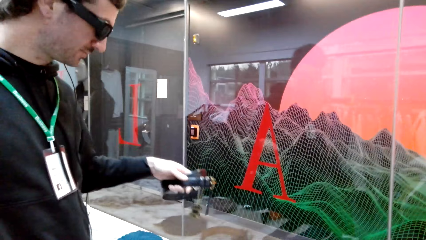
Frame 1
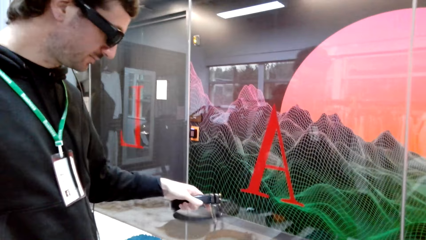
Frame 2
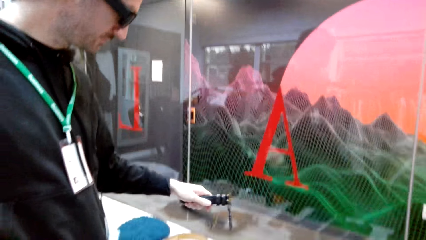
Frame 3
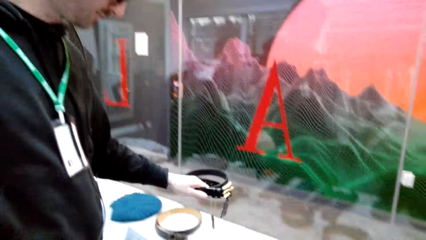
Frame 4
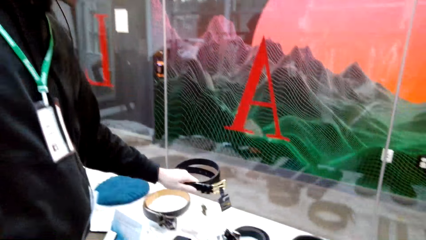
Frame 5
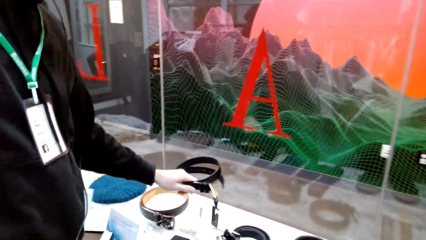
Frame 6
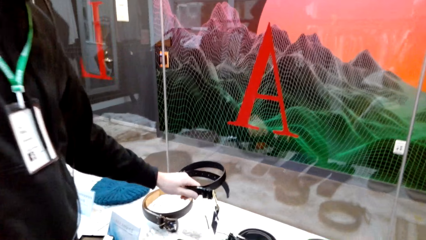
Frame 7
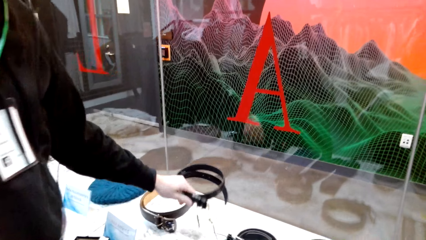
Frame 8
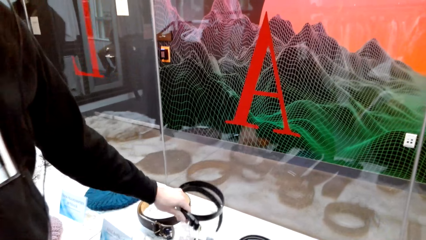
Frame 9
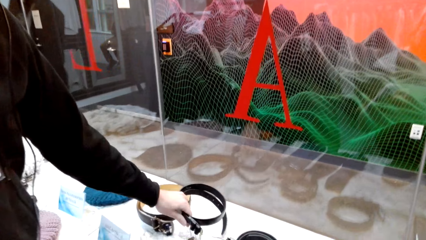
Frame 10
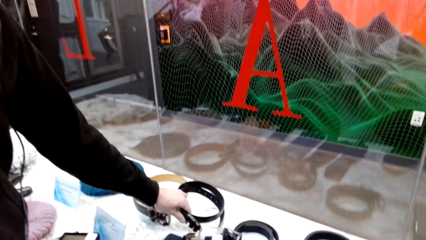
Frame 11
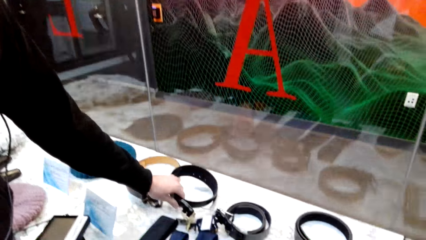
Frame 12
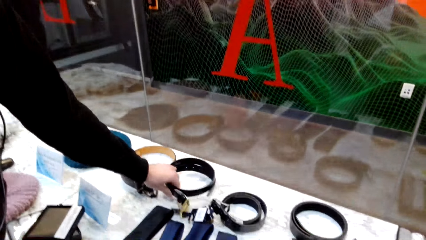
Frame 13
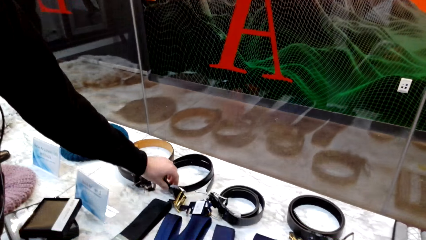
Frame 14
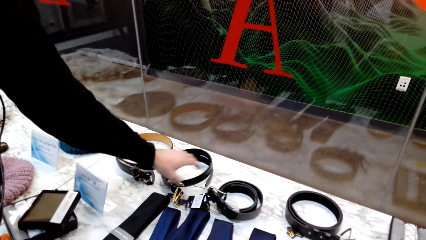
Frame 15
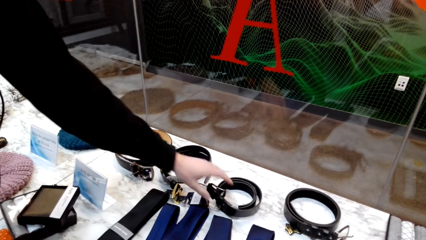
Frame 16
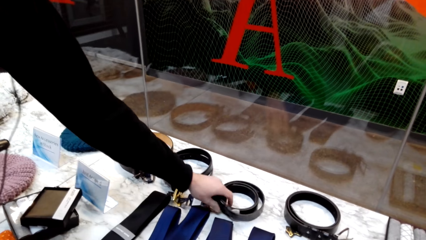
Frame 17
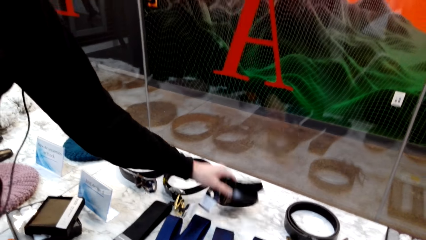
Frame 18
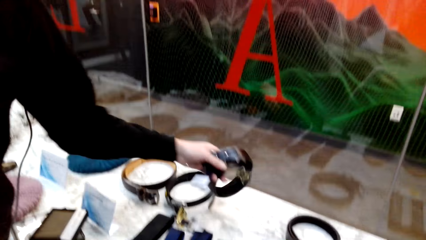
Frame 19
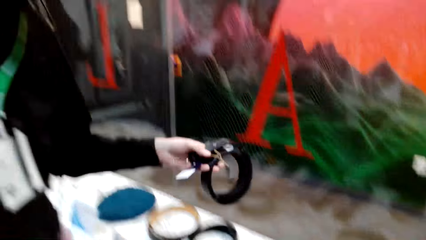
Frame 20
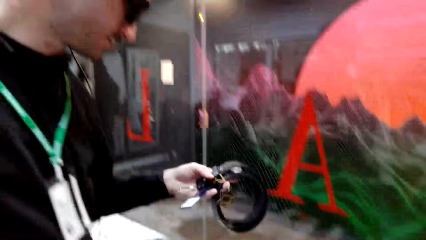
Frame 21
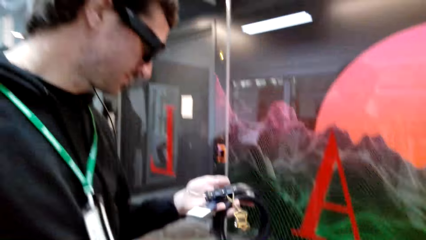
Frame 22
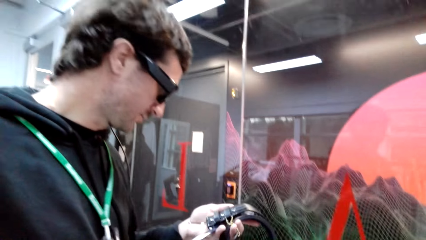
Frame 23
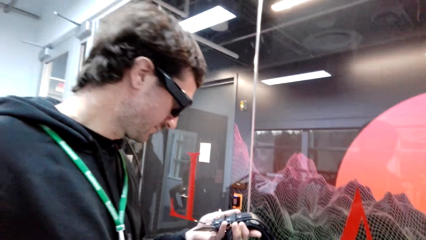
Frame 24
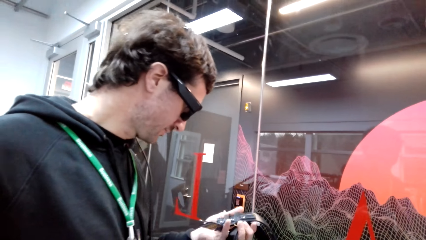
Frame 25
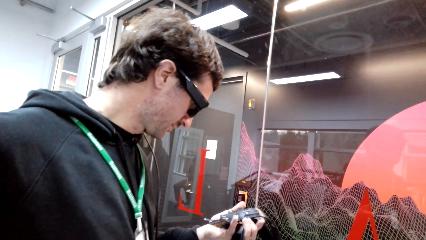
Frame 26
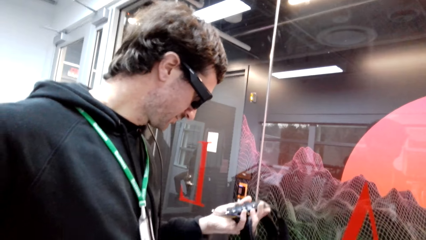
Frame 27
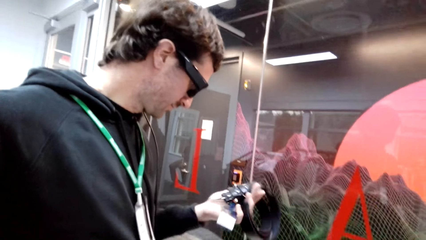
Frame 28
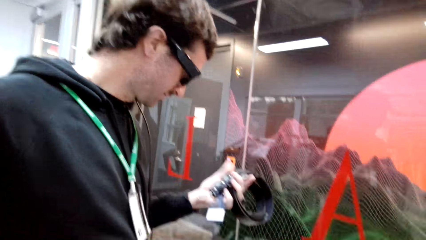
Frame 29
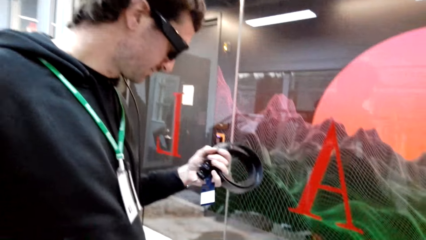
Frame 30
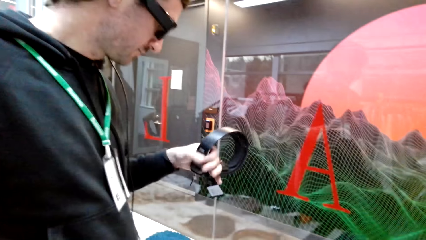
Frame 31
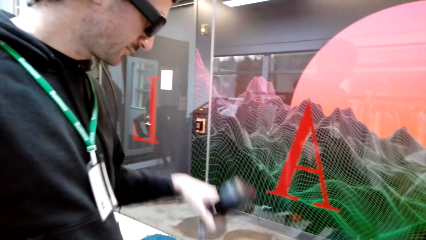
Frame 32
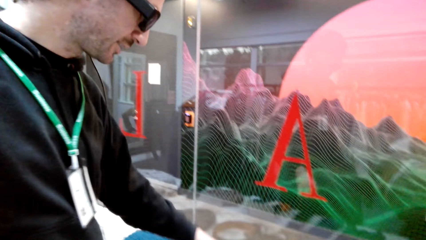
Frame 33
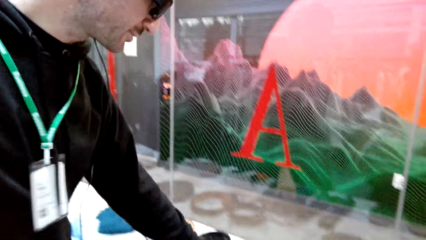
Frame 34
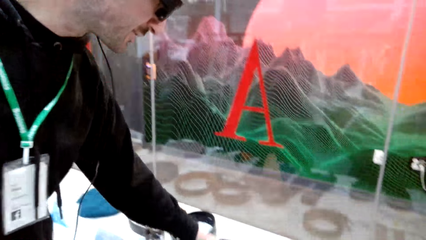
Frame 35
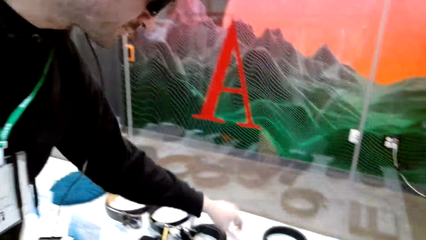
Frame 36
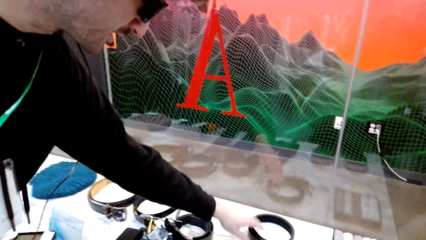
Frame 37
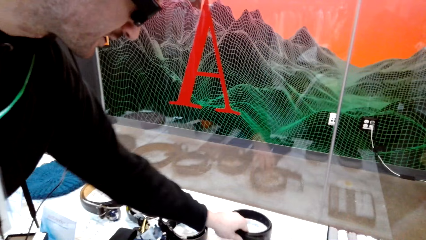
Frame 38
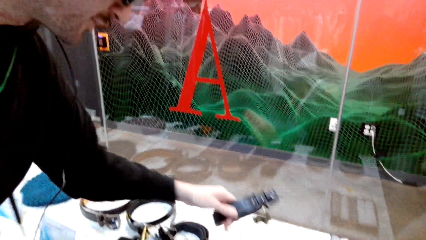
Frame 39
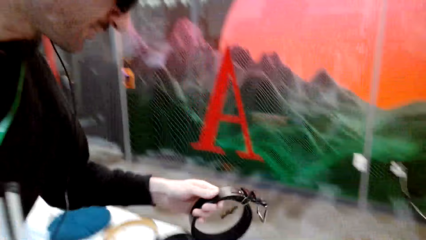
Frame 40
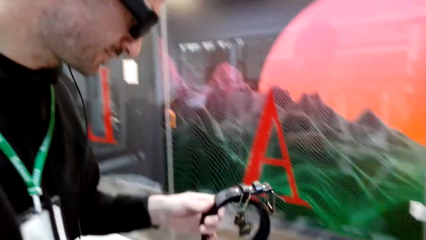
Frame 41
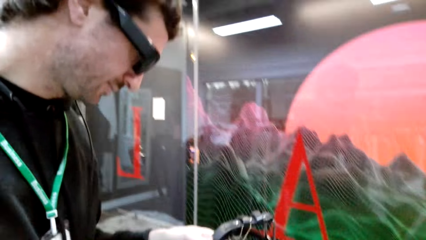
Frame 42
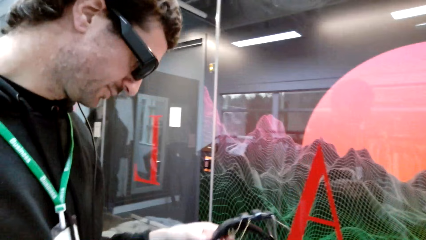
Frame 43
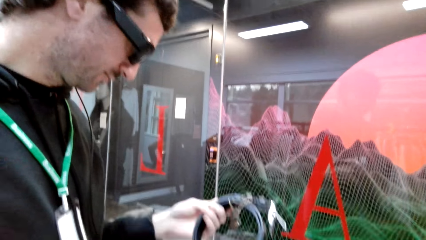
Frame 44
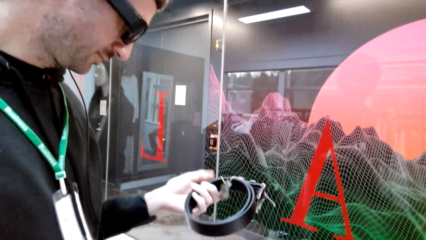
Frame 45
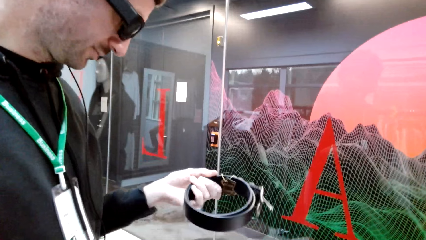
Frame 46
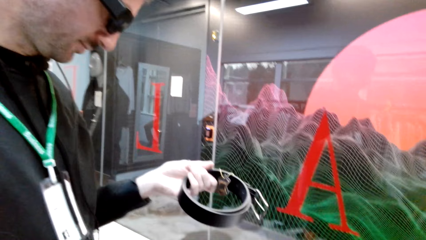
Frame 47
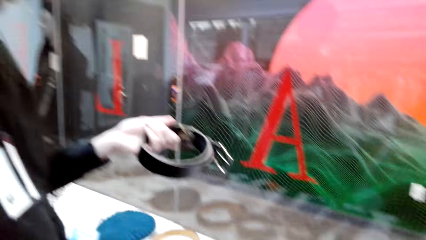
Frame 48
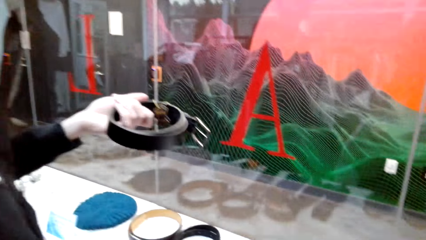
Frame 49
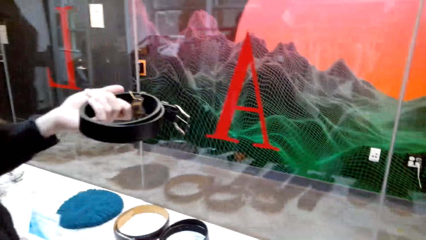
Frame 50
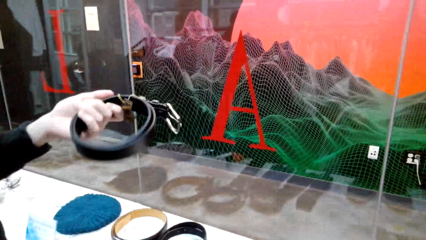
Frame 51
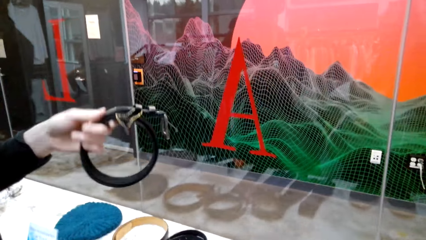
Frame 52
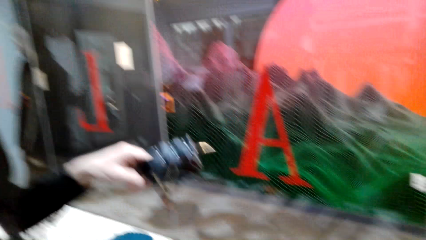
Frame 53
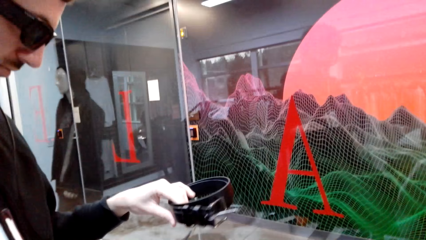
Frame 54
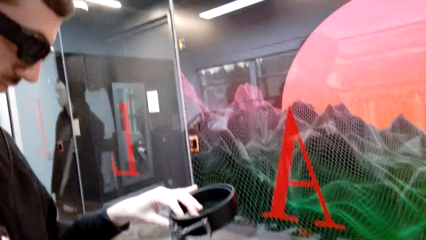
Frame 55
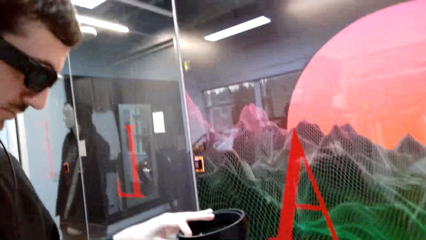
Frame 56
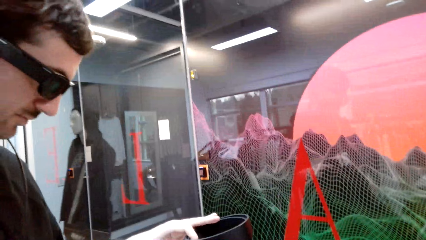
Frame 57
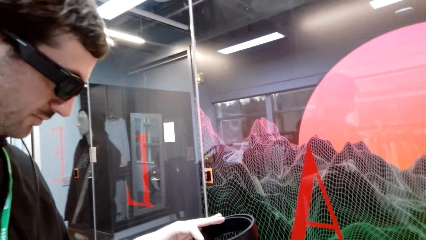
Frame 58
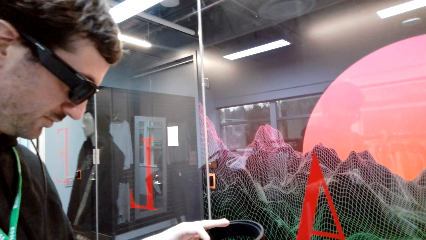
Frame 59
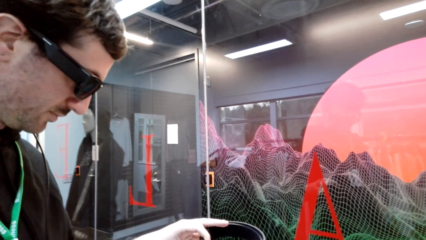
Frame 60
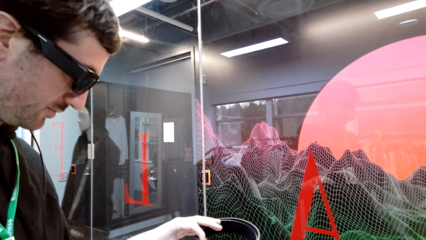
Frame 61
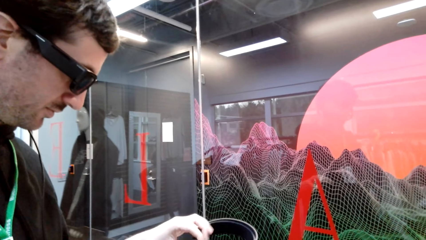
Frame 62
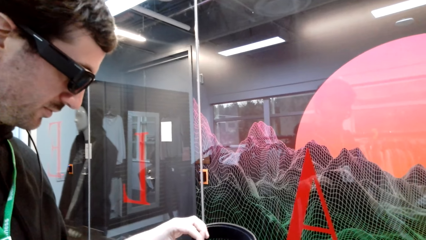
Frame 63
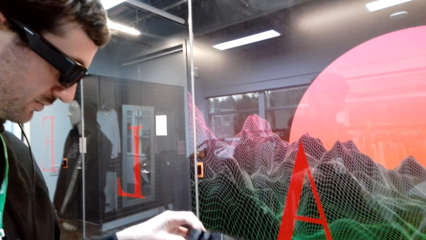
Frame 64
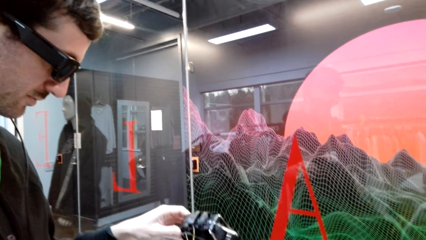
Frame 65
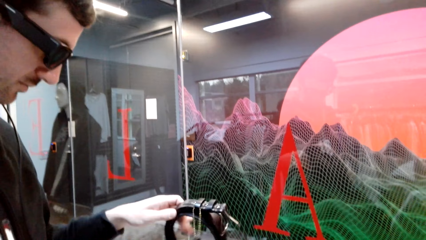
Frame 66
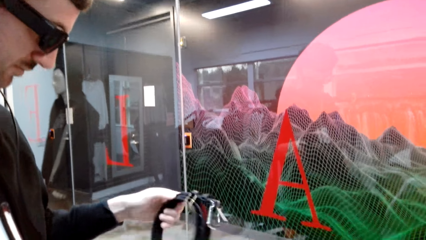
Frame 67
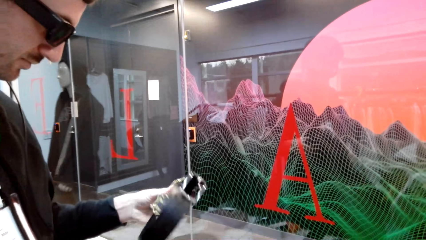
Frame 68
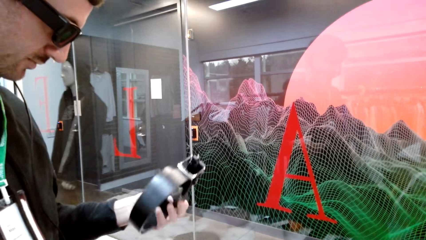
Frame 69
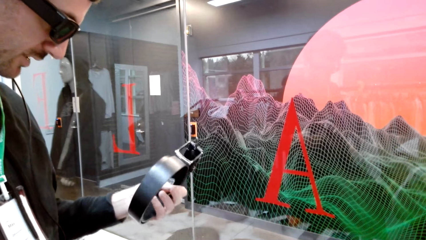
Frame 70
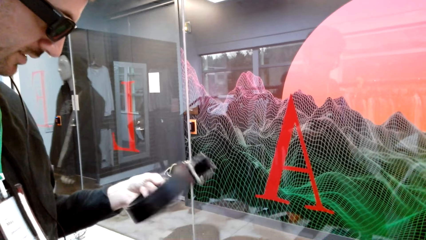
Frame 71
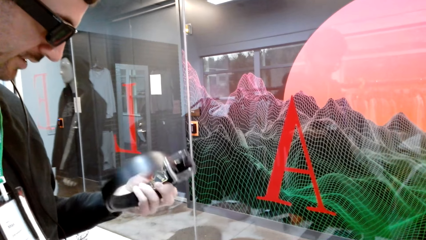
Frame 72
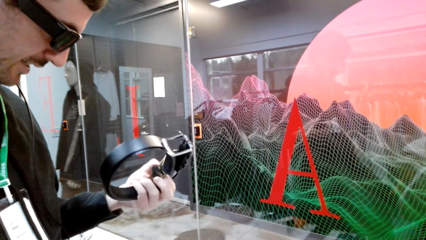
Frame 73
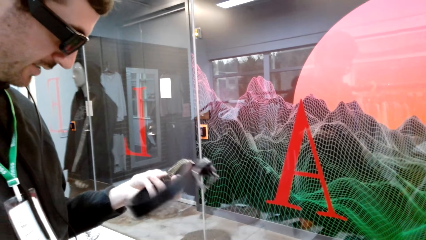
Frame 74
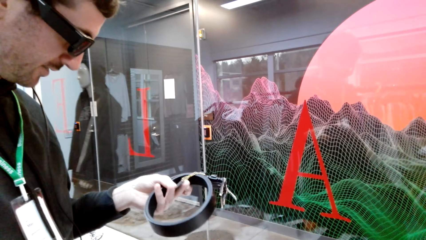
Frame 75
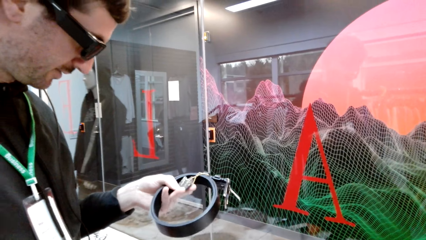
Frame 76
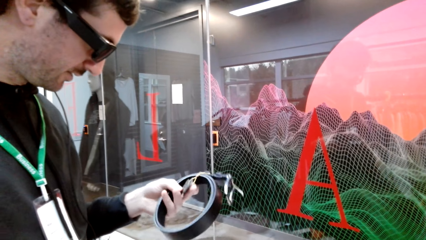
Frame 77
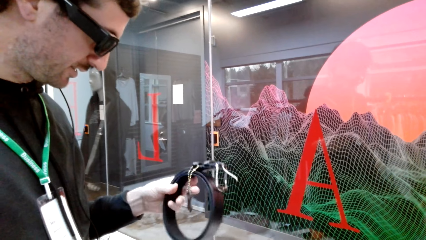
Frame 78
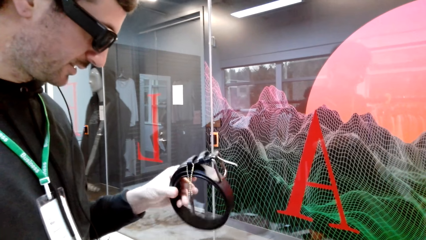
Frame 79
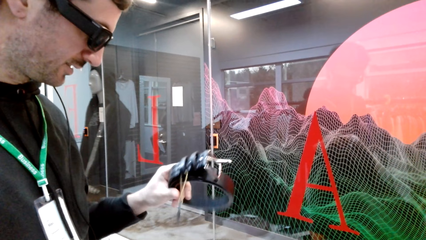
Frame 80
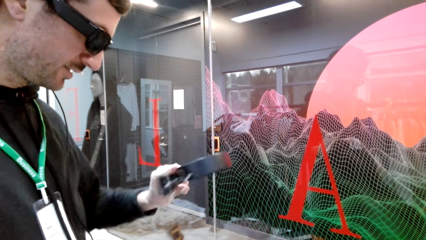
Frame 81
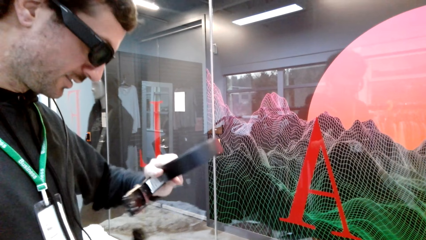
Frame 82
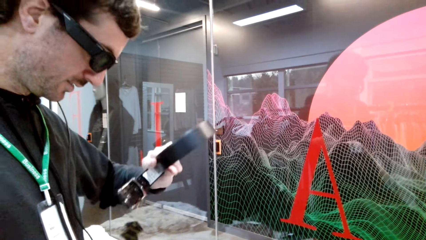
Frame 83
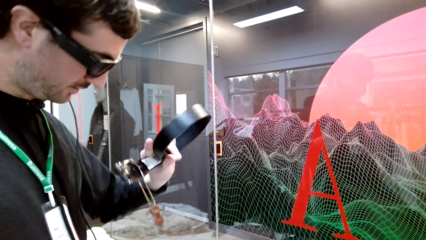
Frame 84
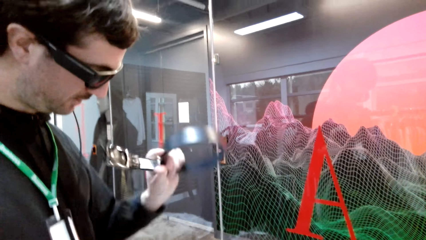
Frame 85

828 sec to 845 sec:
A male places a belt on the display, picks the belt from the display, looks at the belt and converses with the camera wearer. The male places the belt on the display, picks the belt from the display and looks at the belt. The camera wearer converses with the male.
